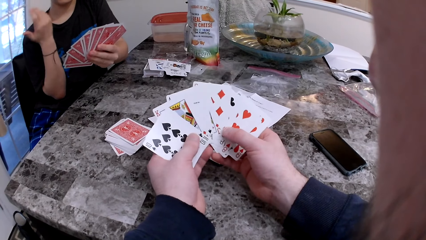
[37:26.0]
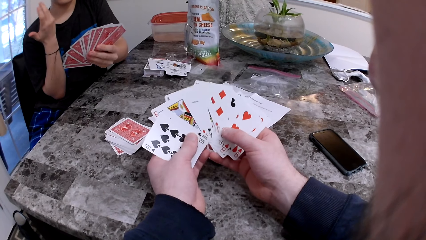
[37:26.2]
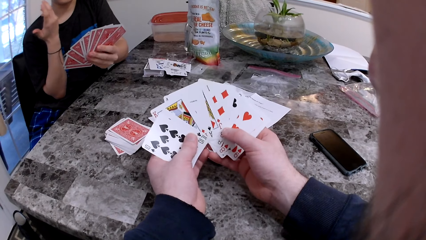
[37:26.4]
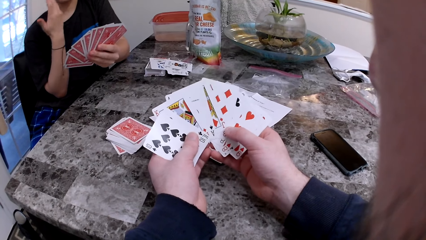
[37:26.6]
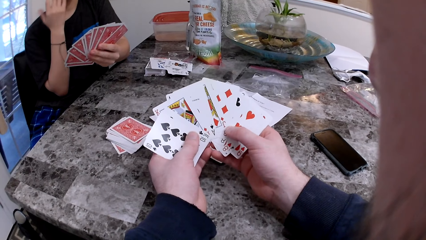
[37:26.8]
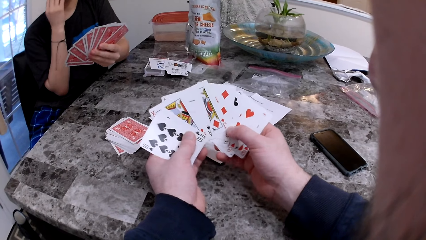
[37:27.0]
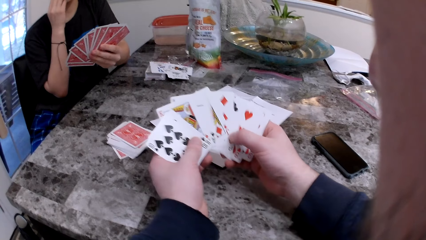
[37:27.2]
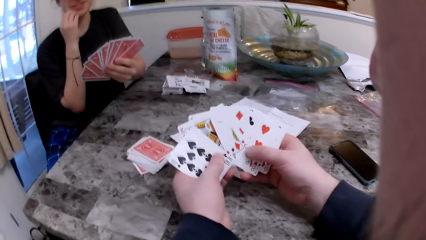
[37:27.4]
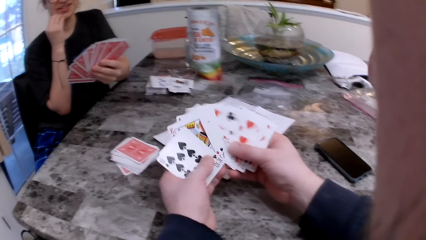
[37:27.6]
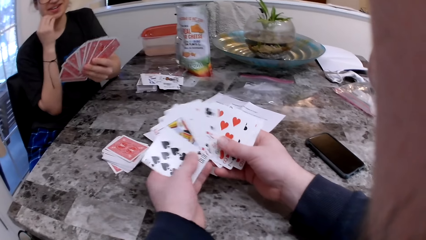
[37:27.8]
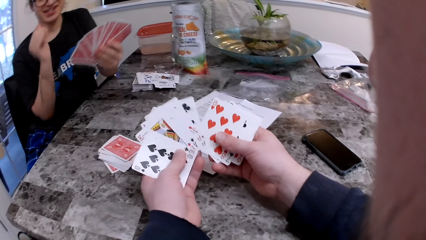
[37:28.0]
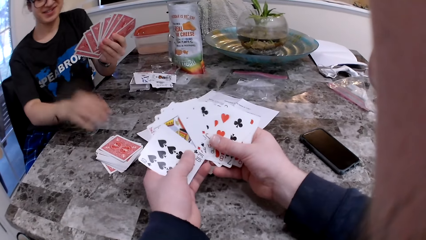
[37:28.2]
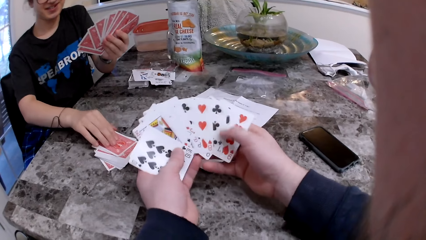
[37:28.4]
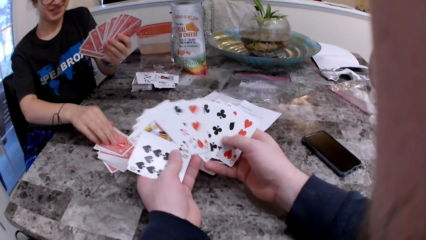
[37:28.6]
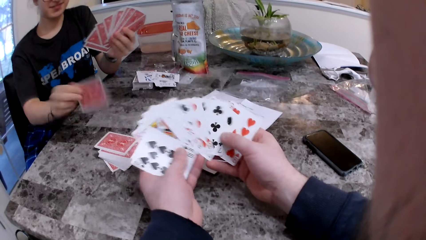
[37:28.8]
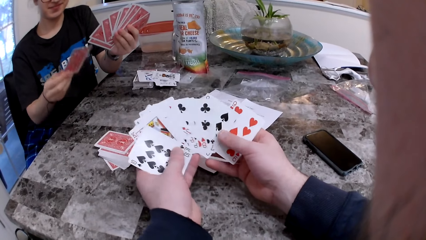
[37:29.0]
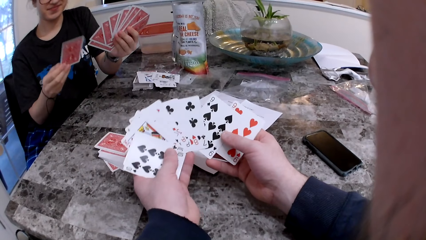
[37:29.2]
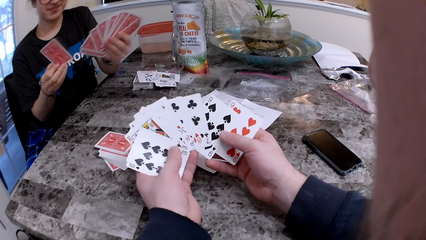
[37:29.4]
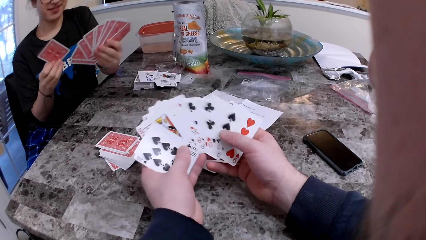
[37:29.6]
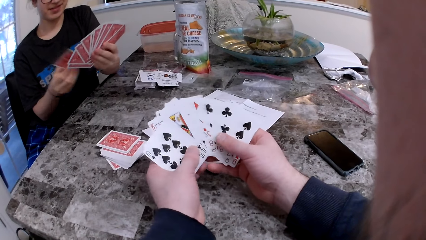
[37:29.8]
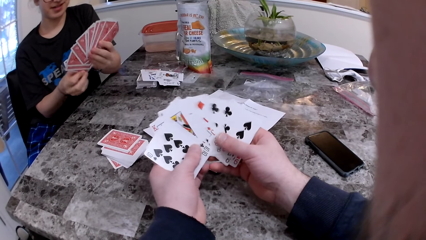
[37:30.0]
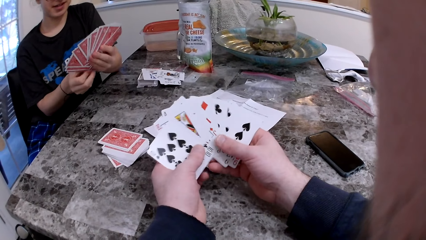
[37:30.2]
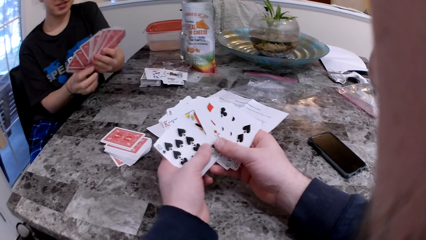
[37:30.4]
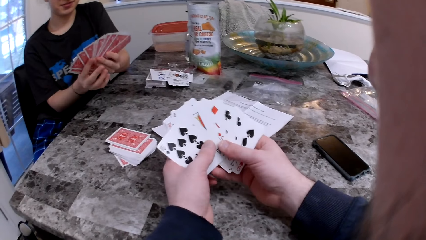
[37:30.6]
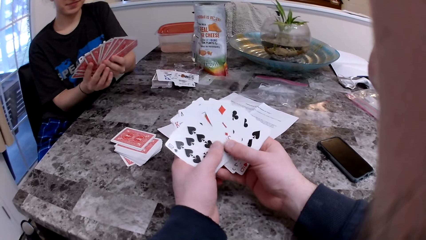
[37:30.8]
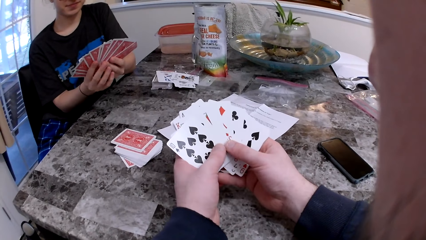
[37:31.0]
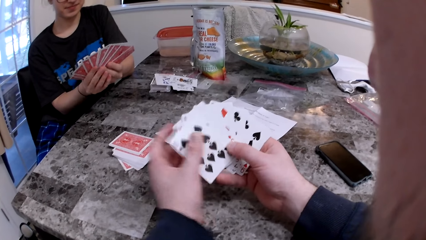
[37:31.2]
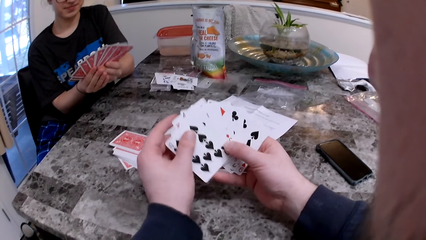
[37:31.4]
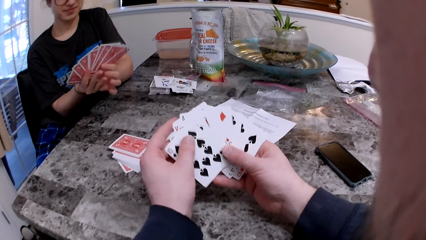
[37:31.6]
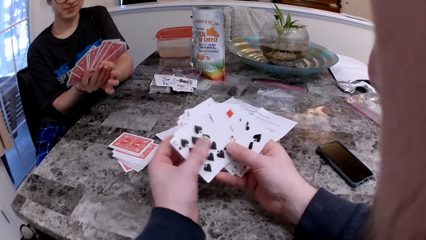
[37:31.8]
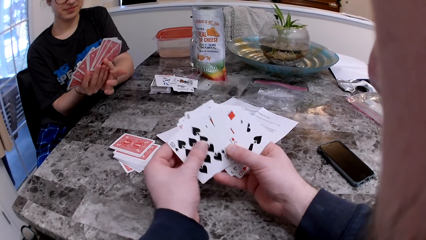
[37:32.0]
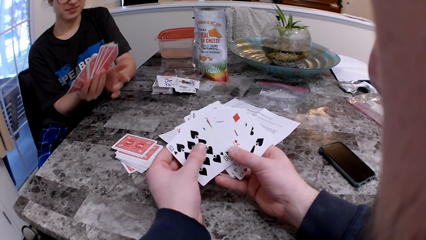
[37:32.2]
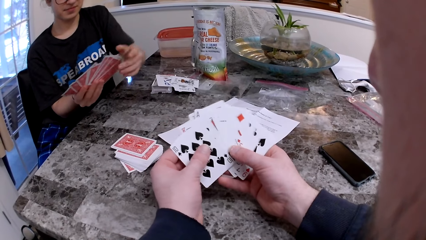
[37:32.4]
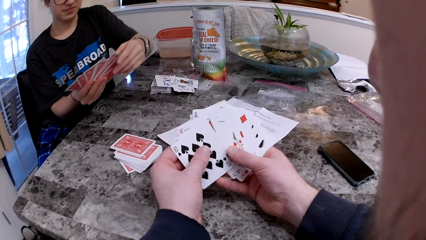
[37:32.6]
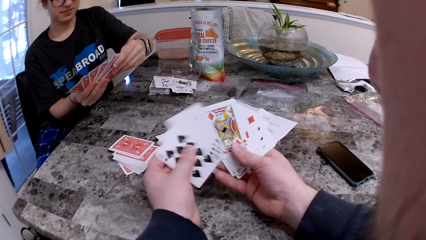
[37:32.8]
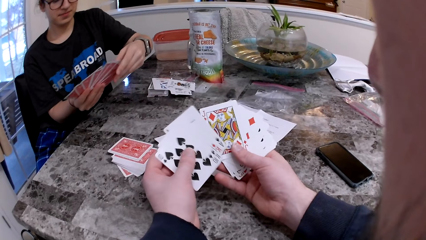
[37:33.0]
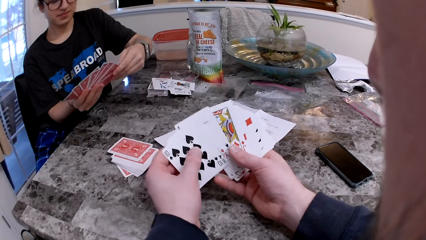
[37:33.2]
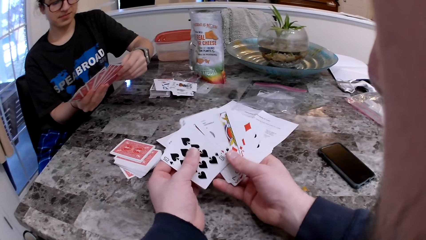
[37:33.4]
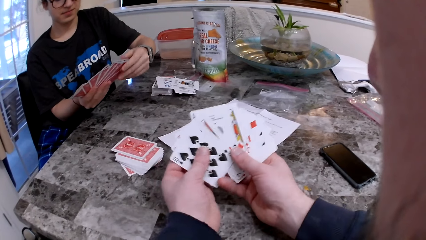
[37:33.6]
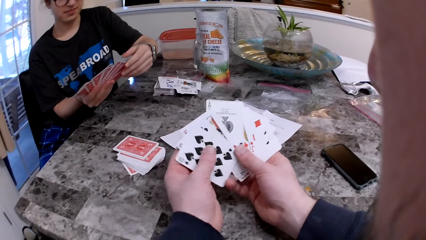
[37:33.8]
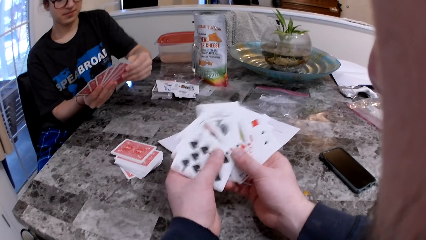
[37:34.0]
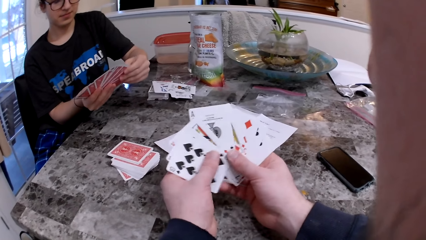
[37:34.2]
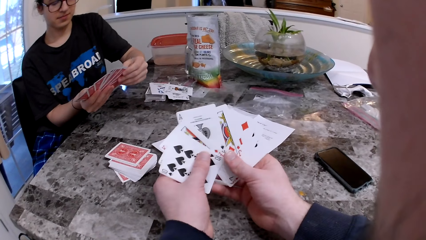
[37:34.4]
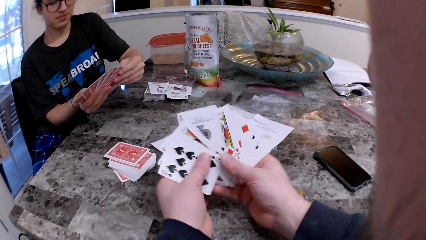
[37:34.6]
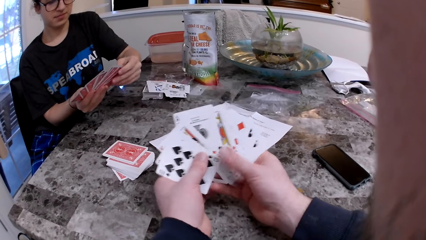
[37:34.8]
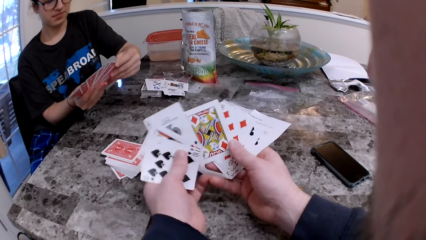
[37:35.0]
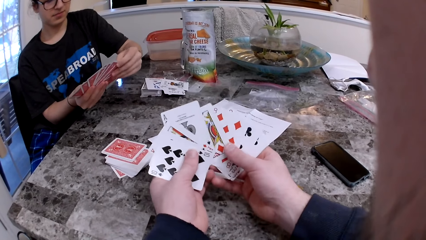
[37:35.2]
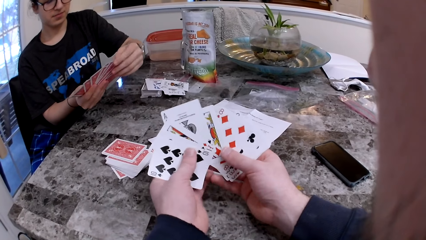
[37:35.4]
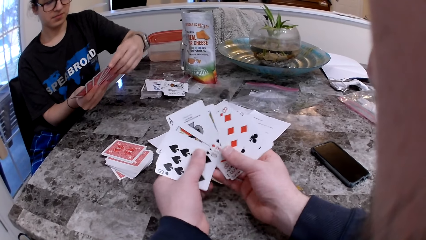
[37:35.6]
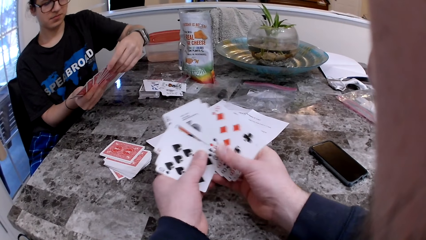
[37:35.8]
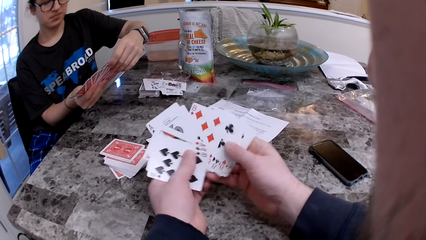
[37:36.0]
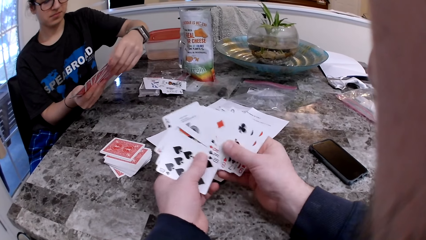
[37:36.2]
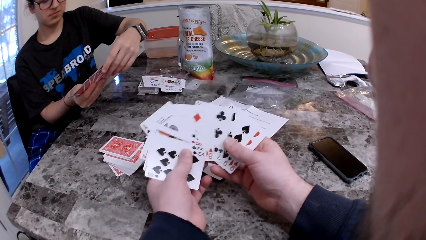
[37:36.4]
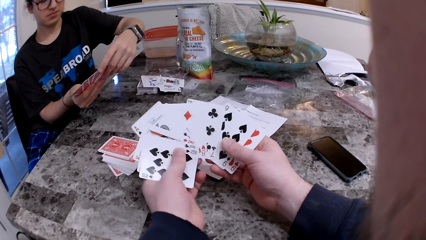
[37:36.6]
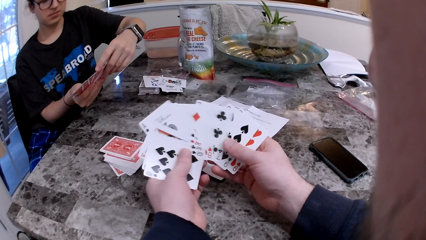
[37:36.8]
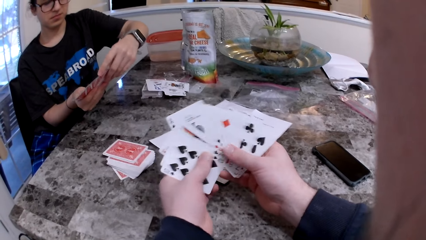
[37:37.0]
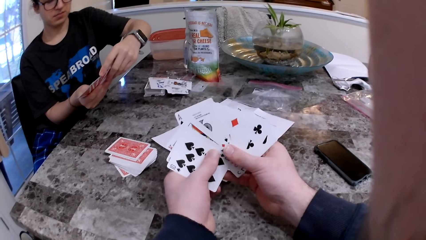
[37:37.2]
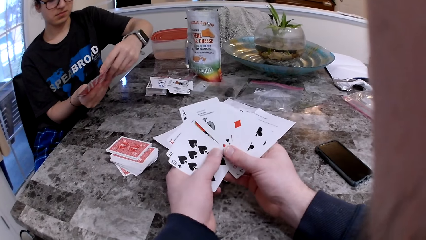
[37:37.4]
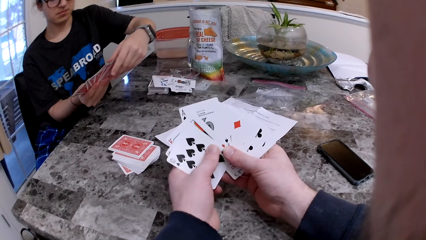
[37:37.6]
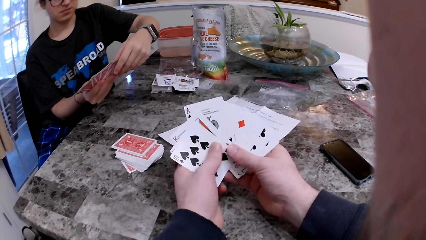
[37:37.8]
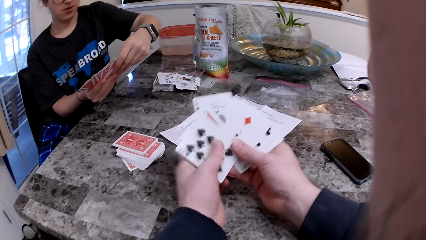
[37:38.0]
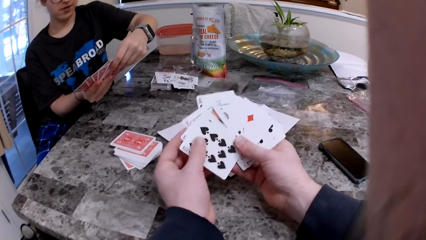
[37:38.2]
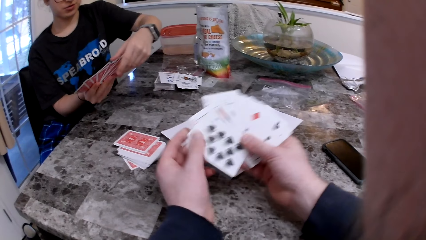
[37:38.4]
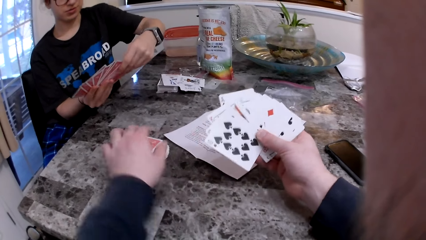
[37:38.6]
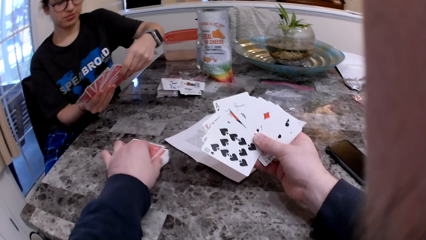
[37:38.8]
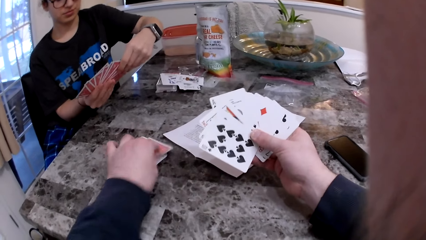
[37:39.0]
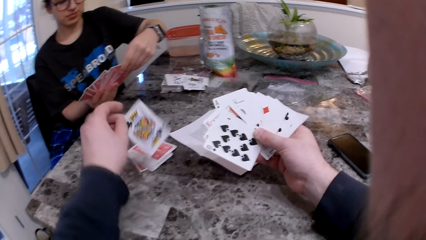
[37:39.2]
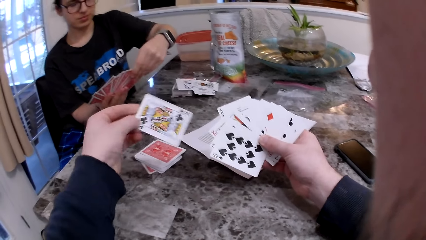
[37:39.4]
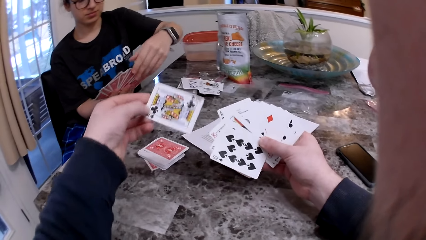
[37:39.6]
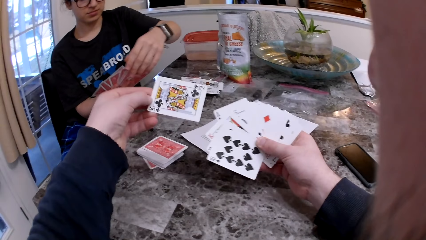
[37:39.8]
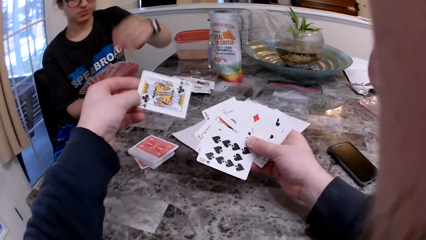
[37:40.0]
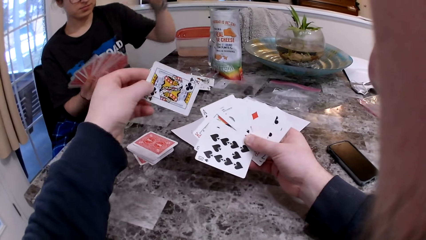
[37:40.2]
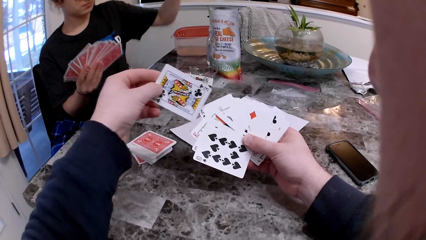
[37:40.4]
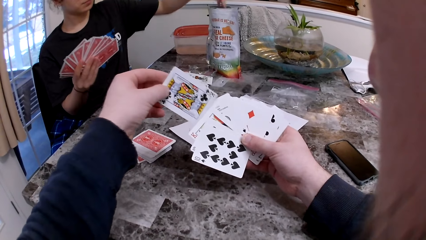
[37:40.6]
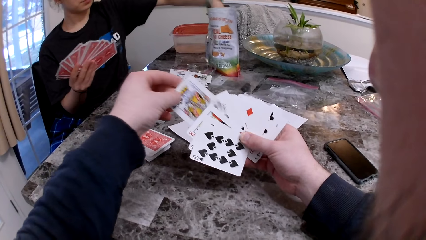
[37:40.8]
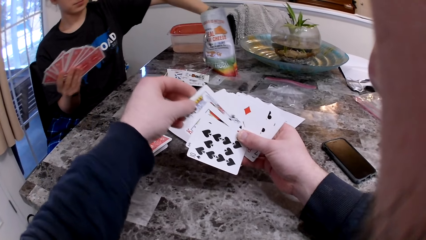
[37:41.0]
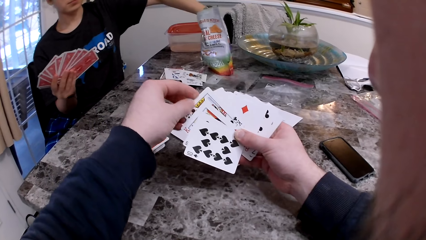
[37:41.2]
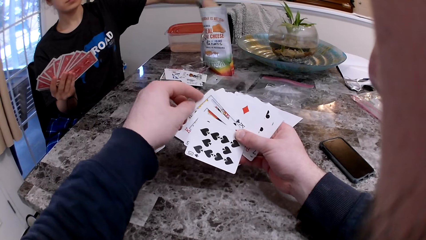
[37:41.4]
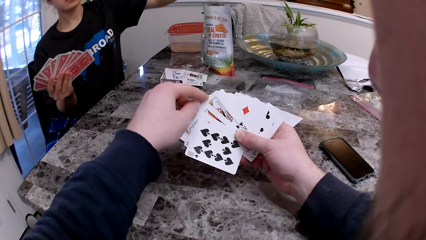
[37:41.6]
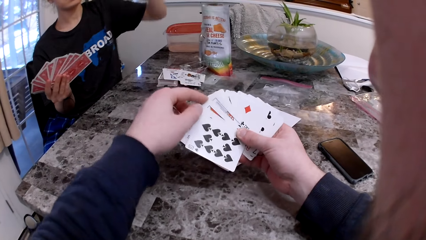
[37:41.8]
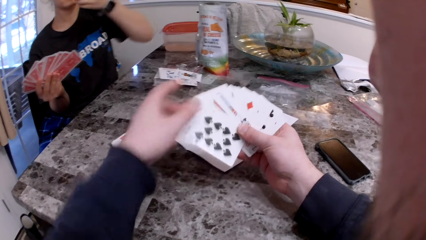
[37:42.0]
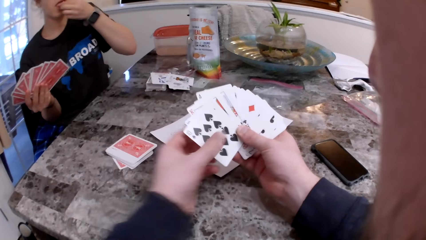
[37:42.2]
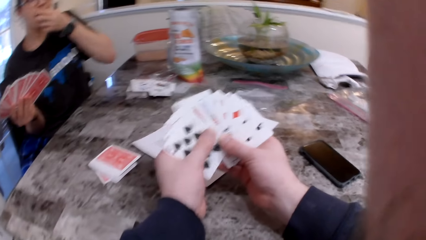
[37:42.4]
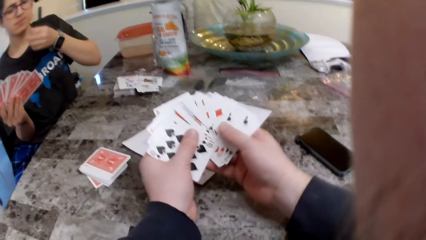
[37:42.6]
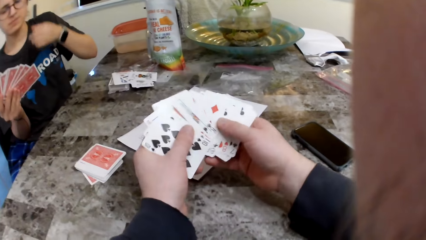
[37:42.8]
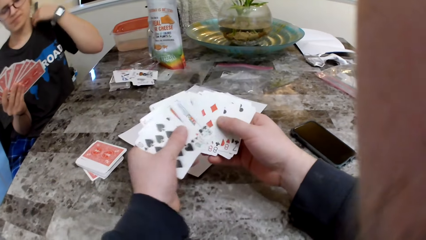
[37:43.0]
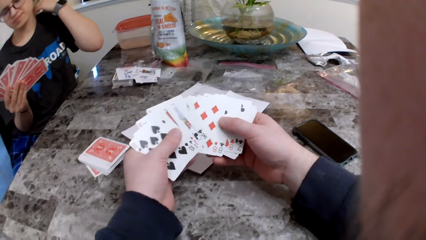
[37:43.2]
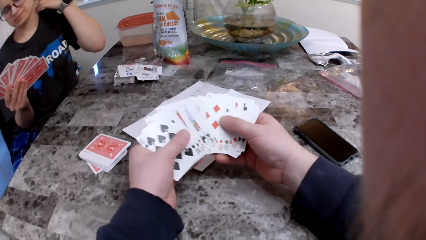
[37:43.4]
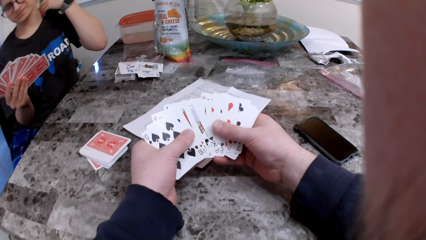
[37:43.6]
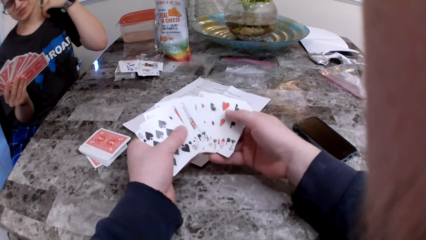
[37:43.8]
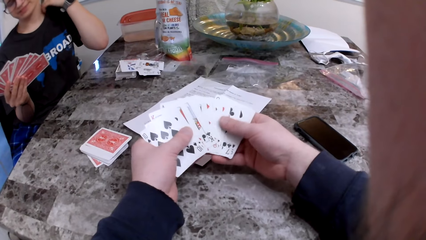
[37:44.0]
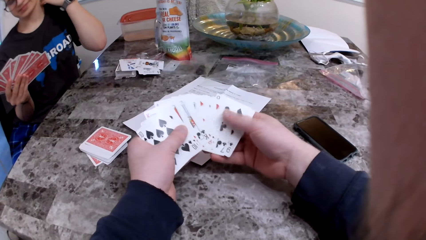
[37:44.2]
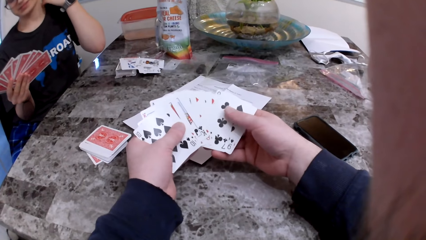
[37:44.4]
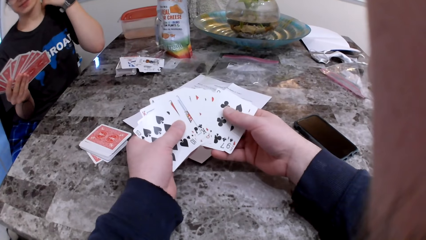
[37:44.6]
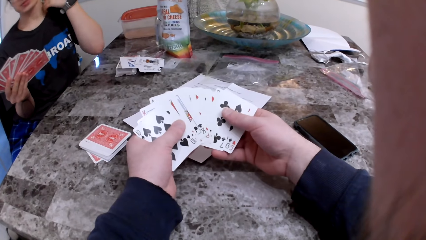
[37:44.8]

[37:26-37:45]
The woman touches her jaw with her right hand. The woman picks up a card from the deck of cards on the table with her right hand. The woman holds the card with the other cards and checks the cards. The camera wearer picks up the card from the table. They insert the card in between the cards. The woman removes the cheese snack and eats the cheese snack. The camera wearer checks the cards. The woman scratches her neck with her left hand.
